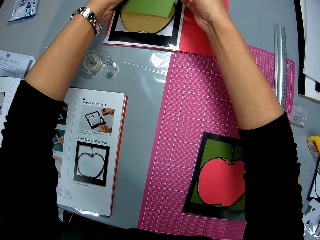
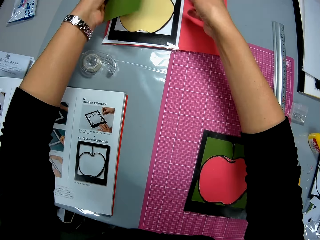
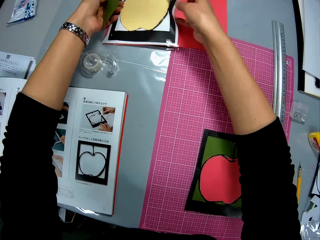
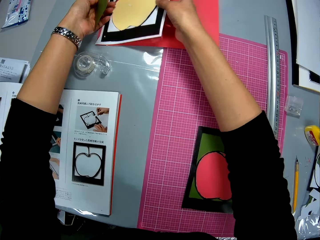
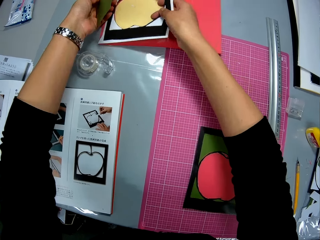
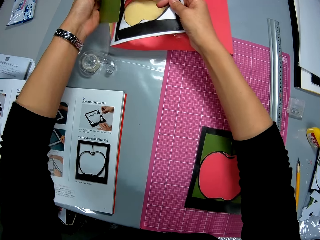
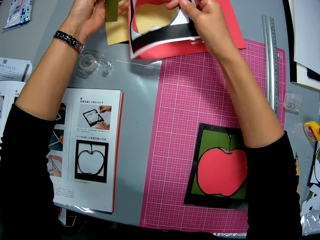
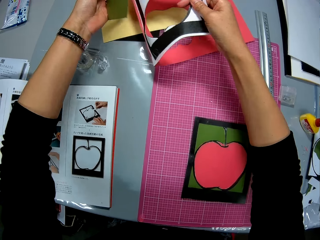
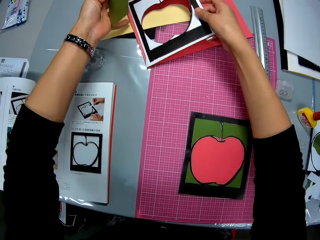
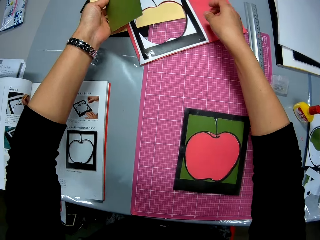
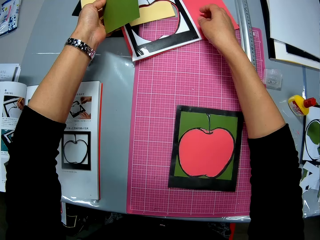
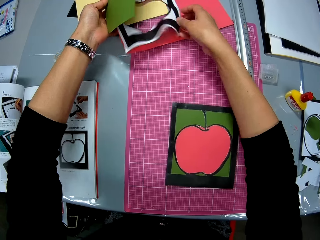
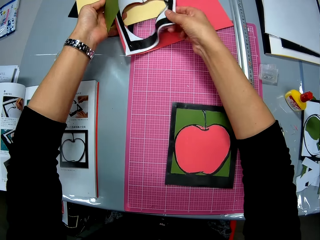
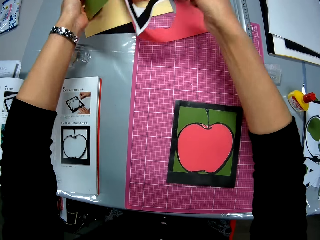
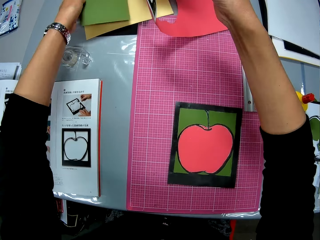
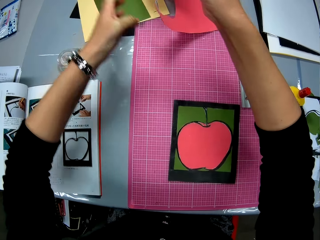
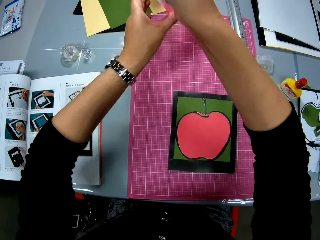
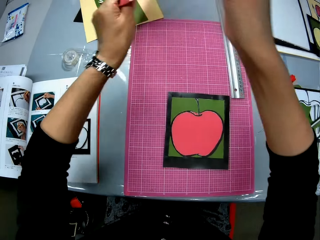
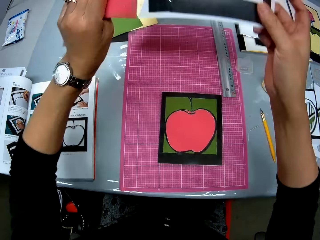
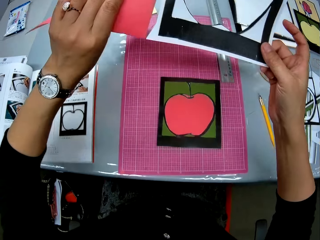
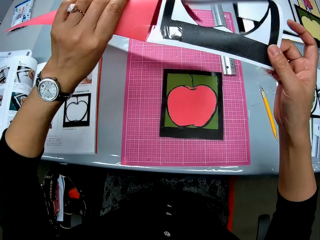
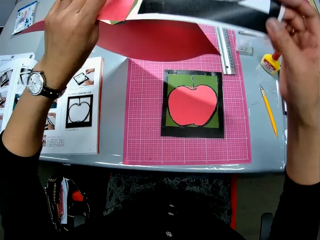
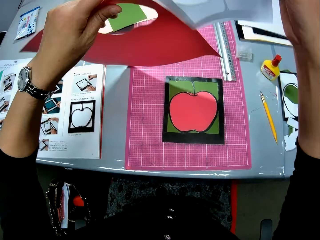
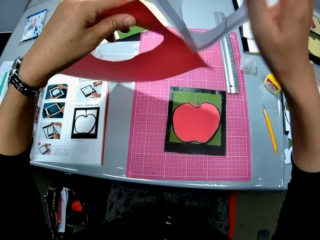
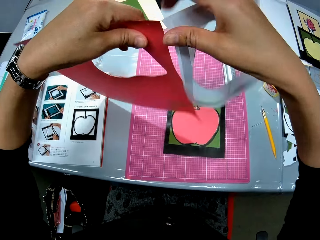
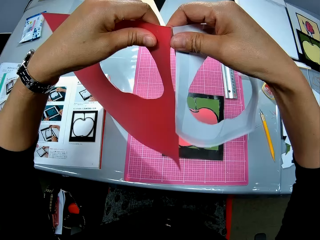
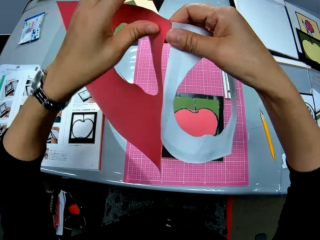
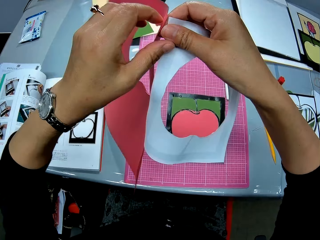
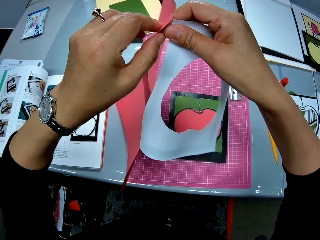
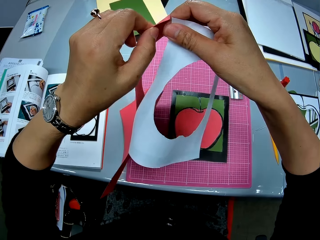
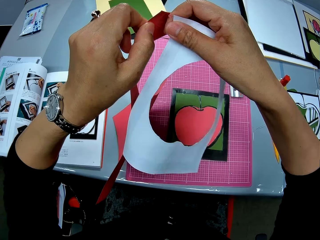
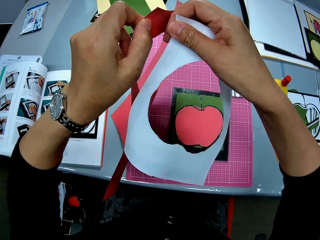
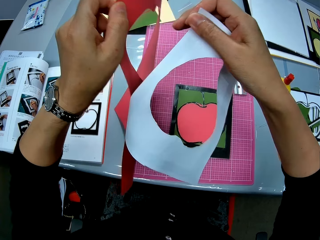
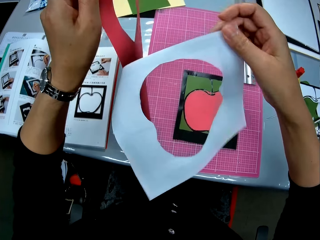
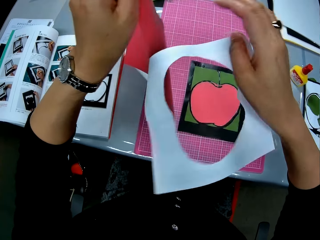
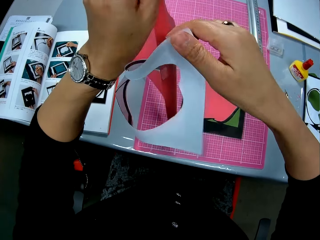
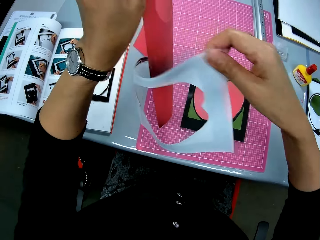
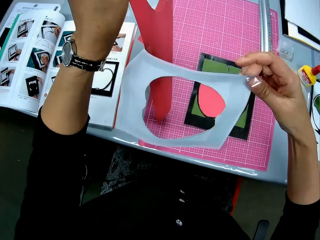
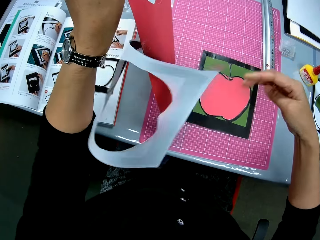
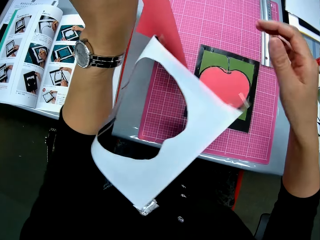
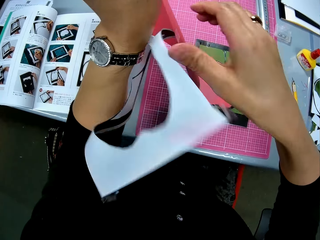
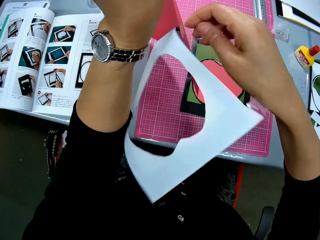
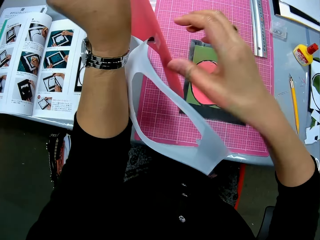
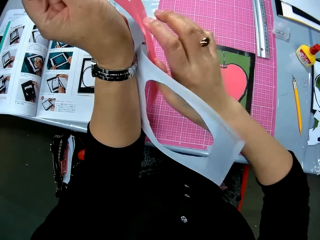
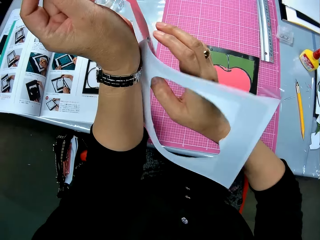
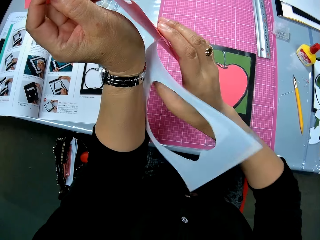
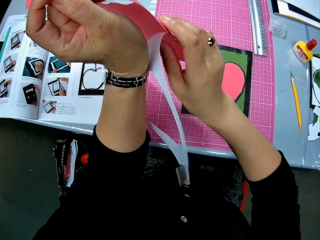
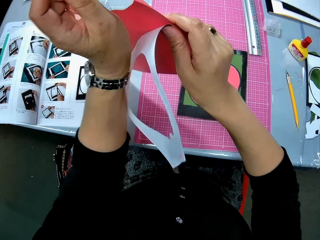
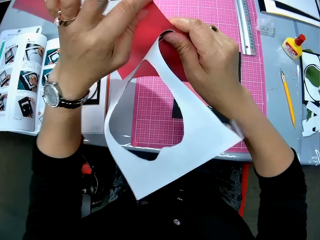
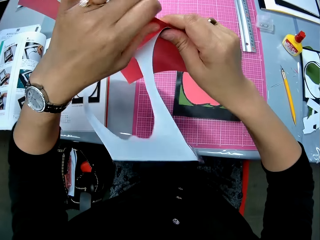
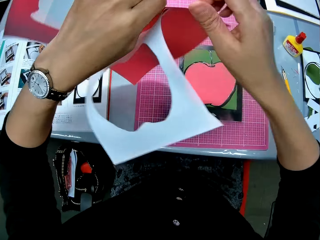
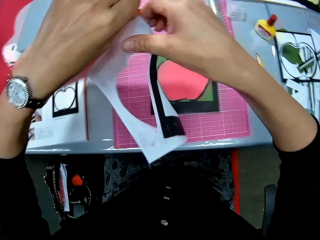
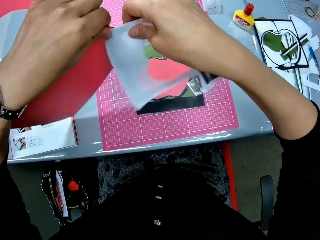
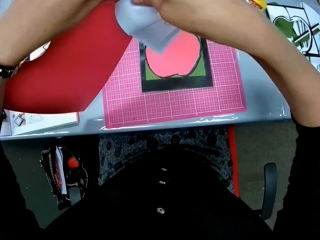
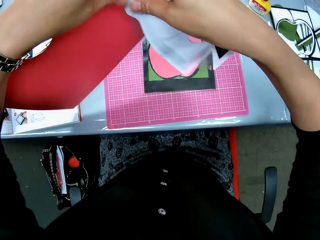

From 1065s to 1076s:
The camera wearer takes the paper model. They put down the paper model. They take the paper model. They separate the paper model.

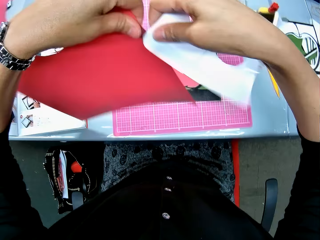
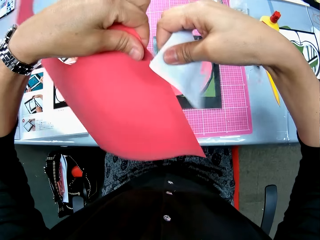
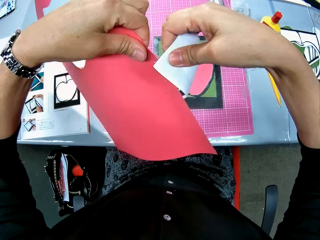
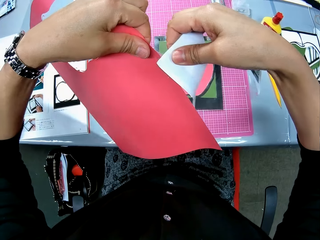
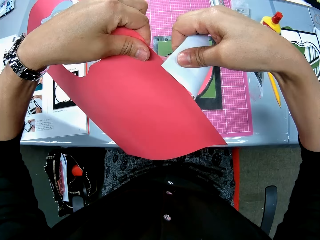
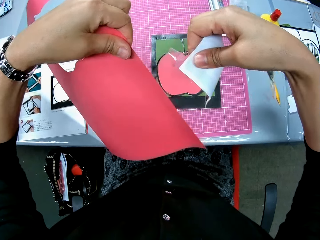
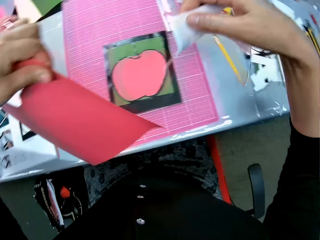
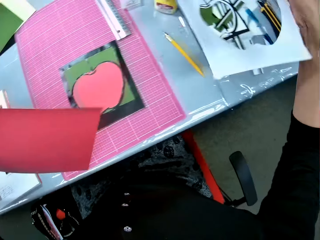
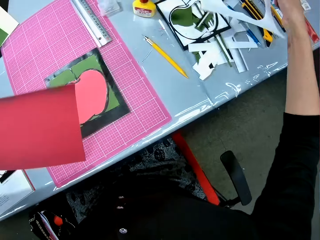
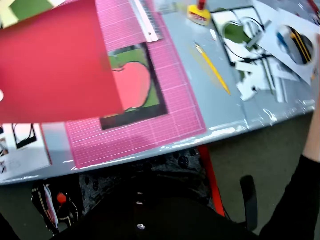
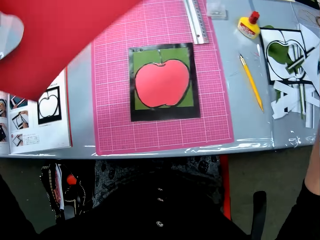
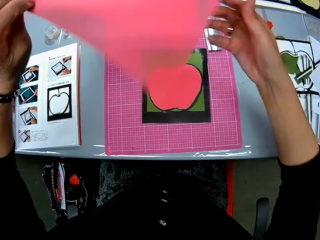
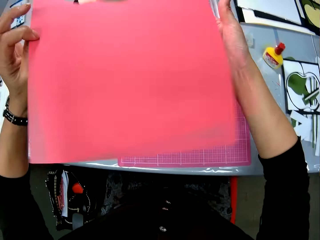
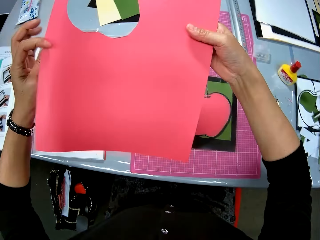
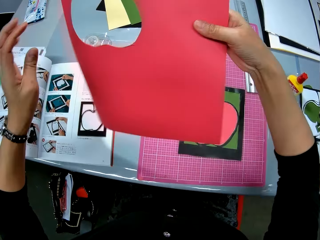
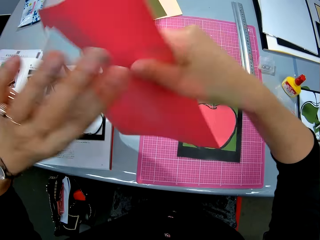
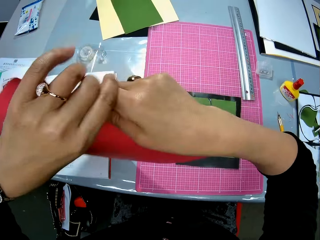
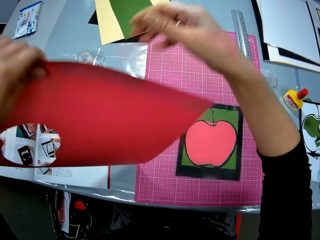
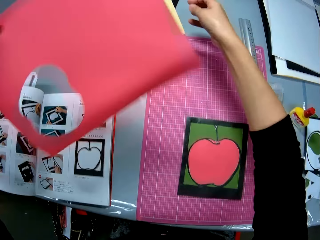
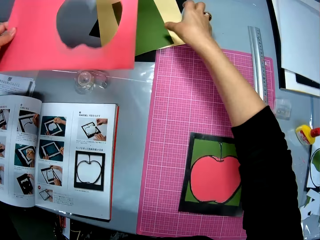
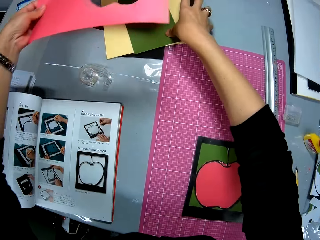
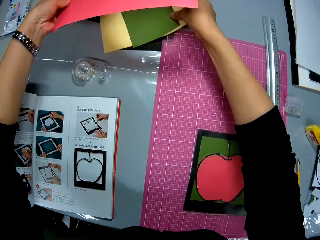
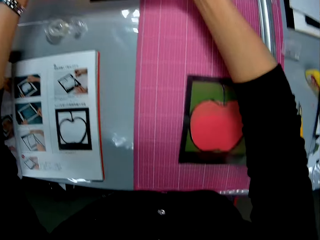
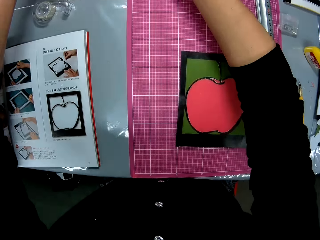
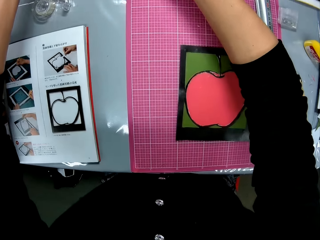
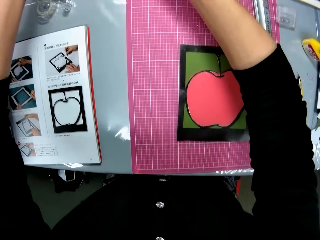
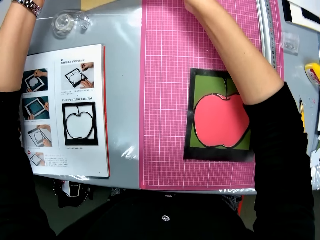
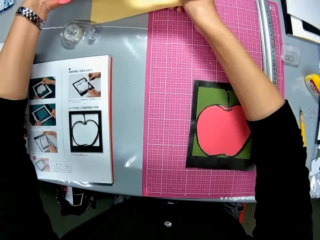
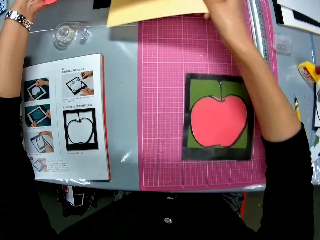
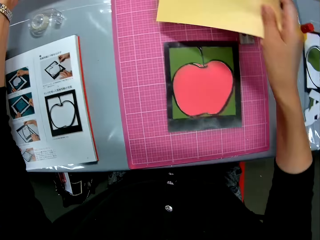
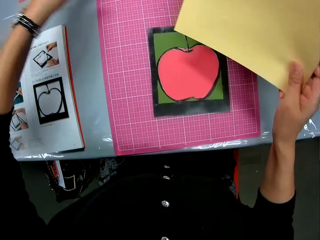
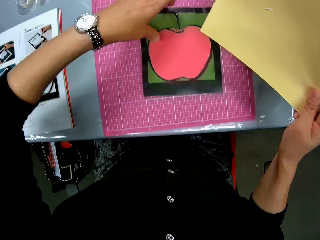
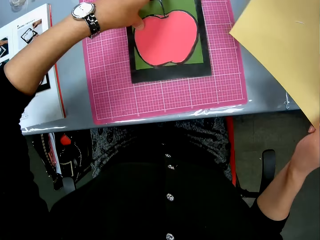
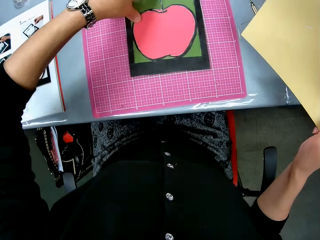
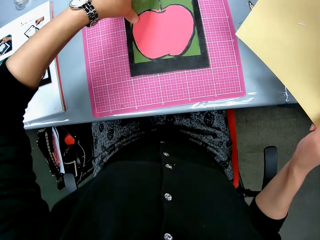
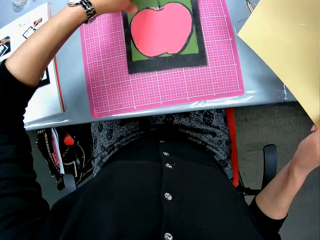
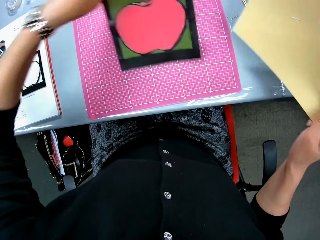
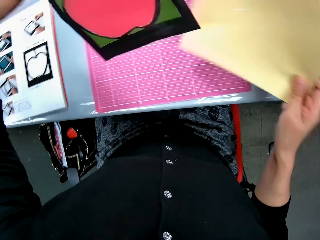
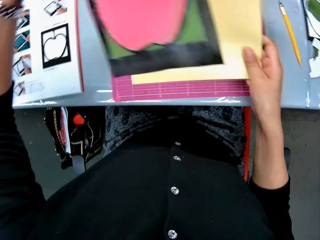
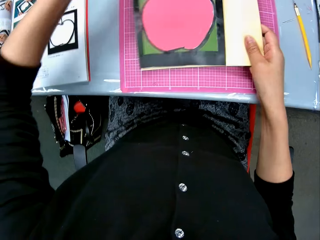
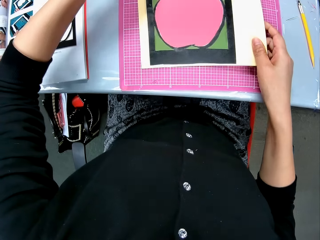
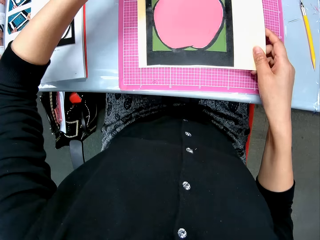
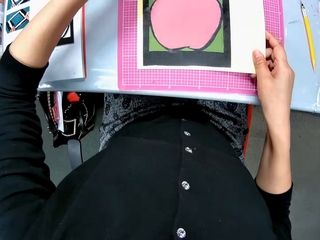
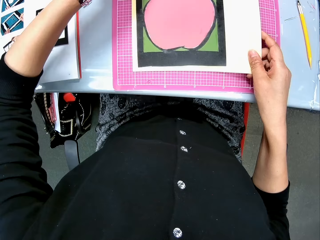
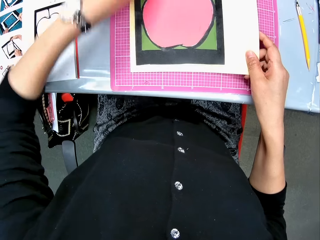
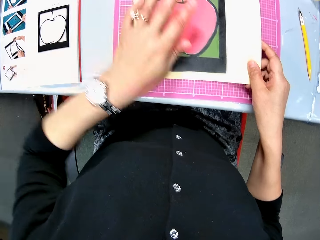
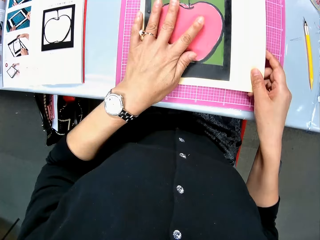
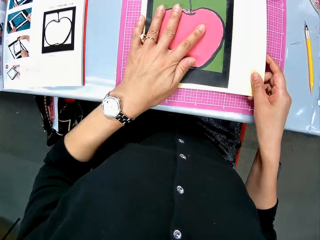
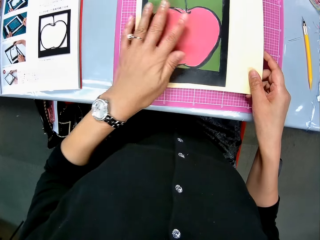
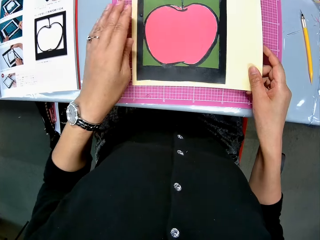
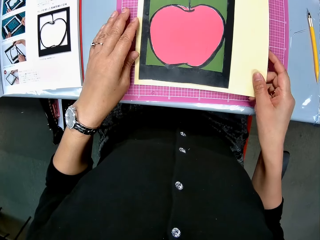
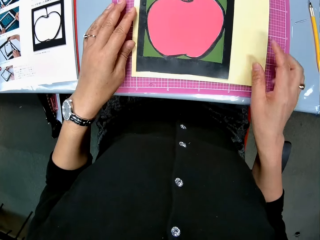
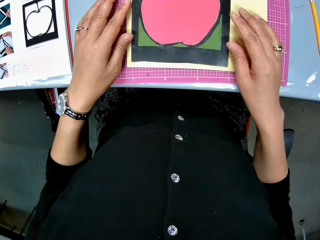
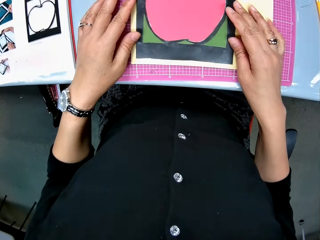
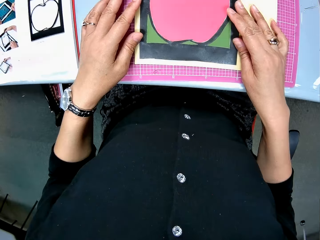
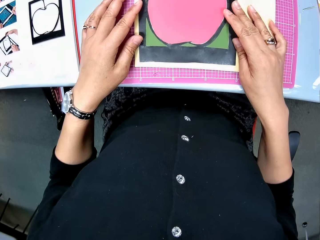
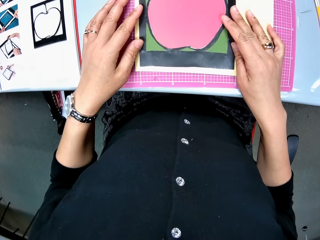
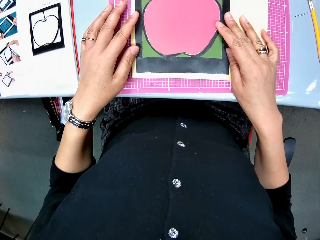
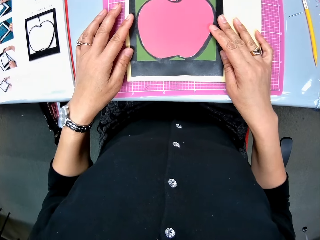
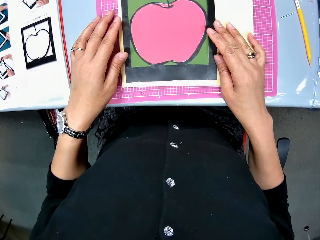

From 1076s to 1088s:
The camera wearer puts down the paper model. They put down the other paper model. They pick up a plain cardboard. They pick up the cardboard. They put down the manila paper. They put the paper model on the manila paper.
